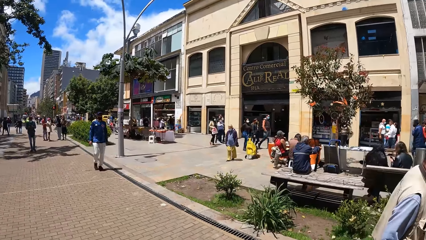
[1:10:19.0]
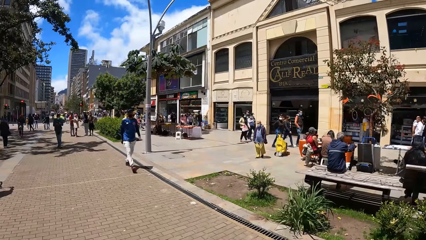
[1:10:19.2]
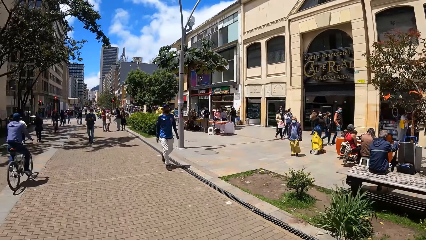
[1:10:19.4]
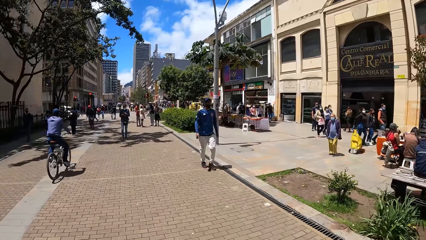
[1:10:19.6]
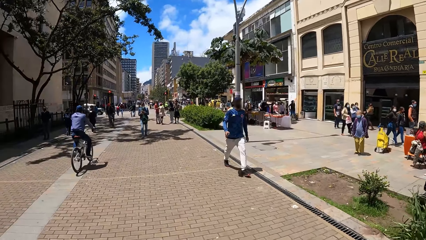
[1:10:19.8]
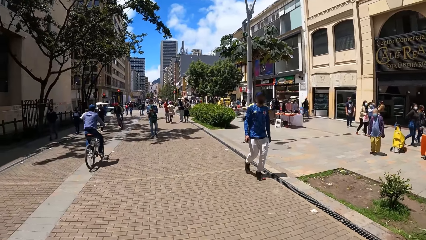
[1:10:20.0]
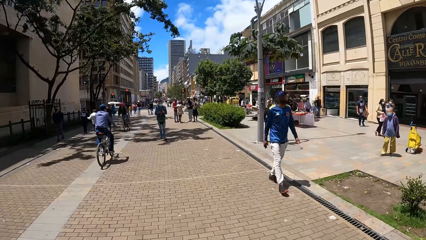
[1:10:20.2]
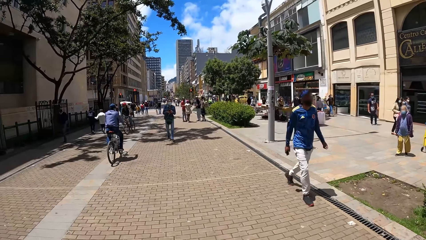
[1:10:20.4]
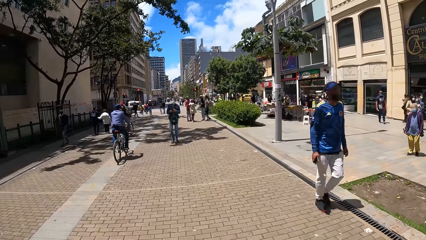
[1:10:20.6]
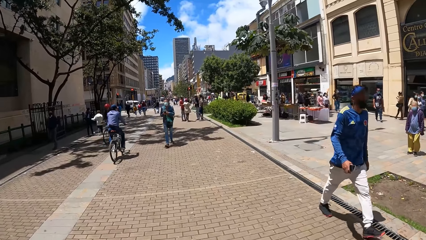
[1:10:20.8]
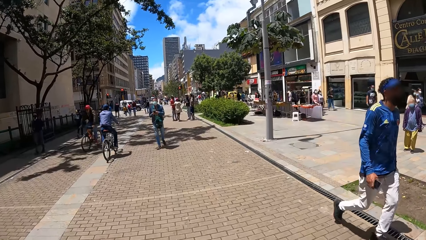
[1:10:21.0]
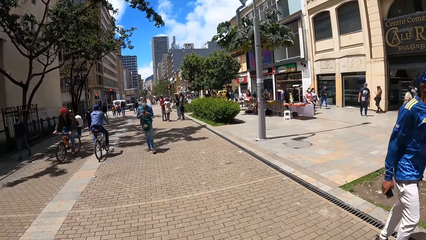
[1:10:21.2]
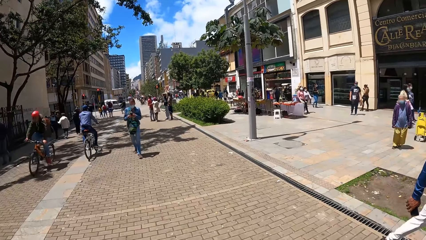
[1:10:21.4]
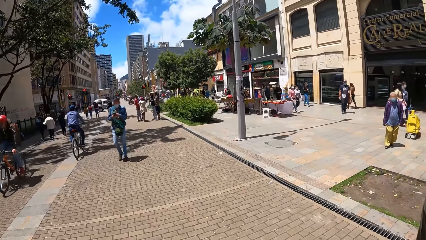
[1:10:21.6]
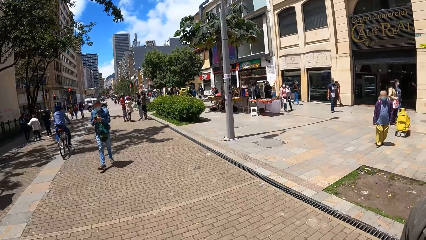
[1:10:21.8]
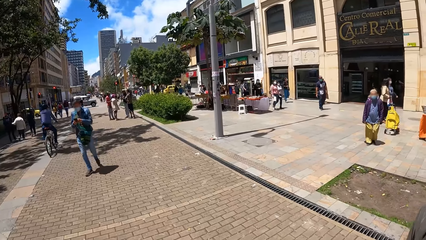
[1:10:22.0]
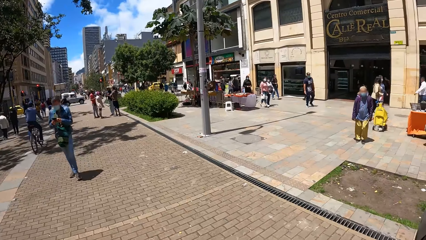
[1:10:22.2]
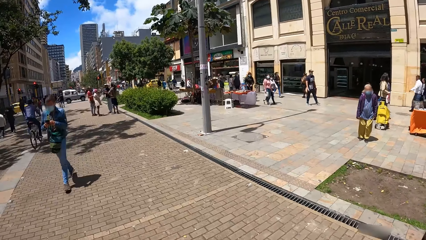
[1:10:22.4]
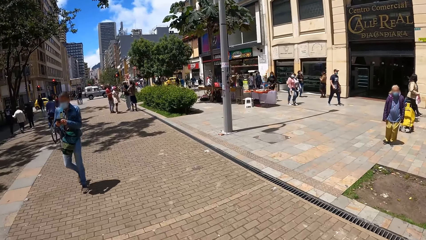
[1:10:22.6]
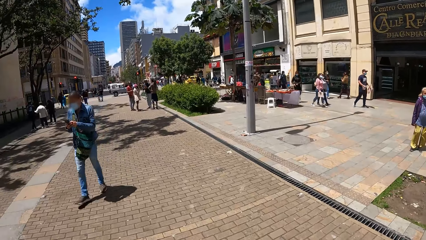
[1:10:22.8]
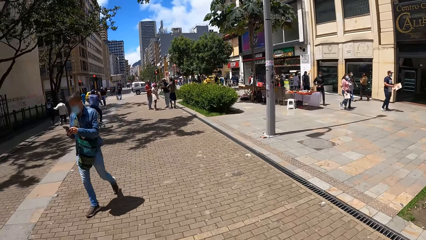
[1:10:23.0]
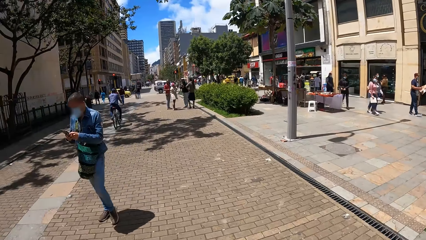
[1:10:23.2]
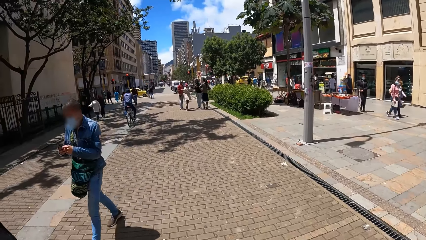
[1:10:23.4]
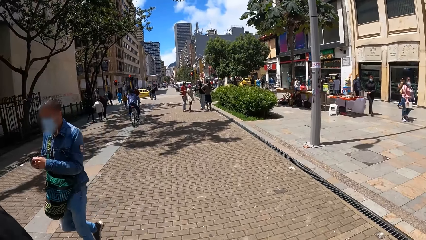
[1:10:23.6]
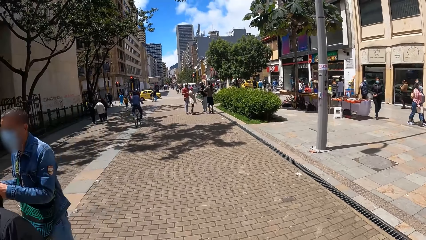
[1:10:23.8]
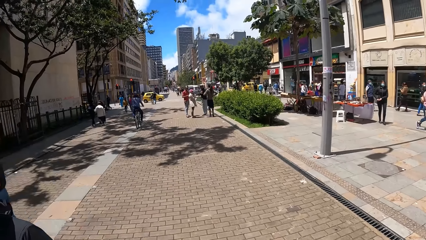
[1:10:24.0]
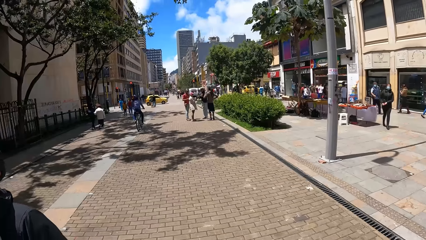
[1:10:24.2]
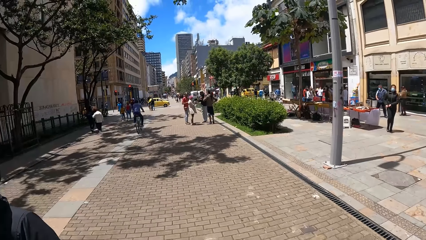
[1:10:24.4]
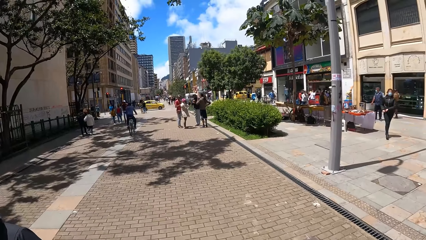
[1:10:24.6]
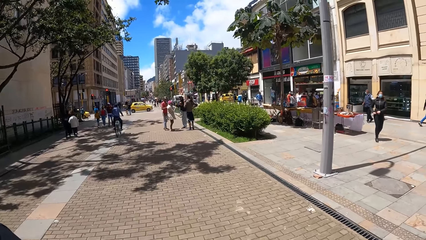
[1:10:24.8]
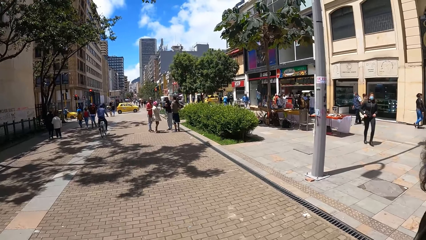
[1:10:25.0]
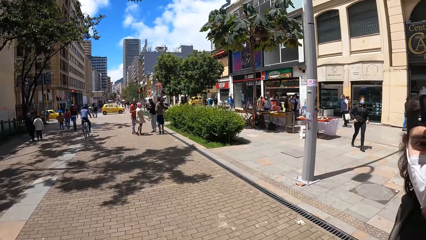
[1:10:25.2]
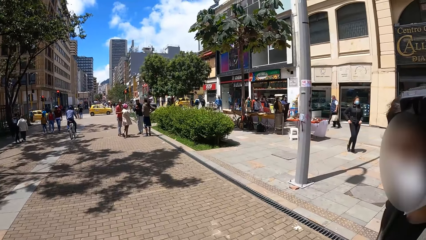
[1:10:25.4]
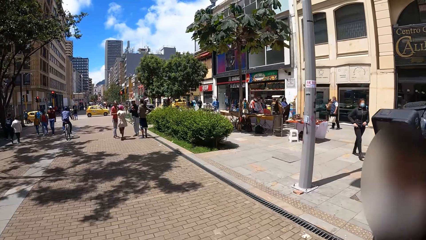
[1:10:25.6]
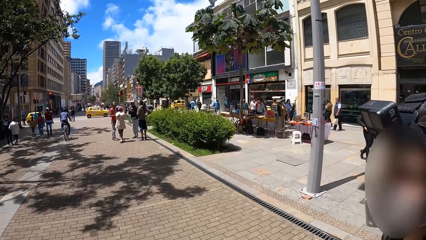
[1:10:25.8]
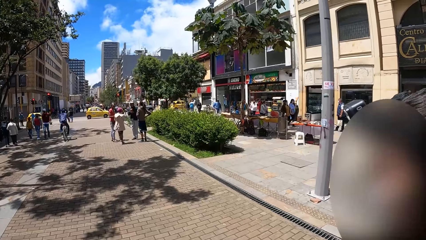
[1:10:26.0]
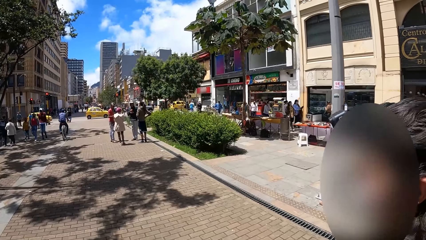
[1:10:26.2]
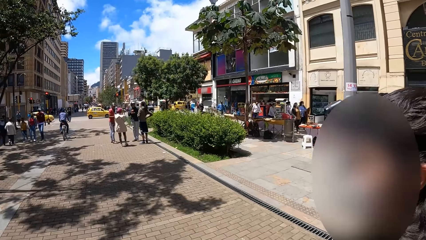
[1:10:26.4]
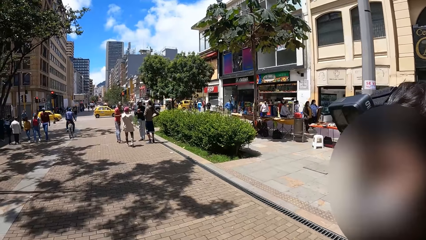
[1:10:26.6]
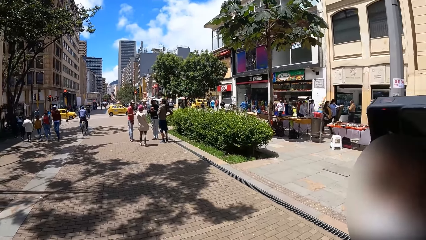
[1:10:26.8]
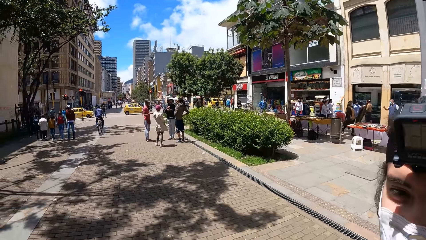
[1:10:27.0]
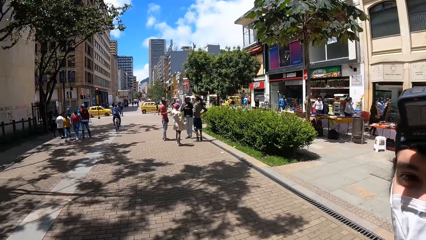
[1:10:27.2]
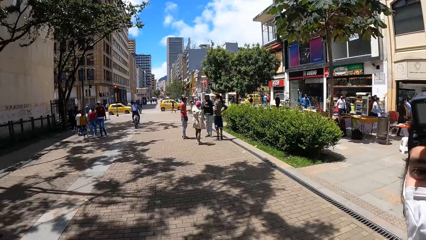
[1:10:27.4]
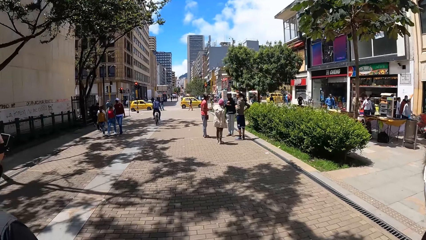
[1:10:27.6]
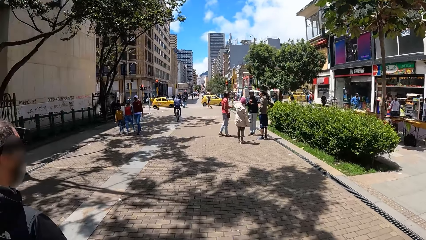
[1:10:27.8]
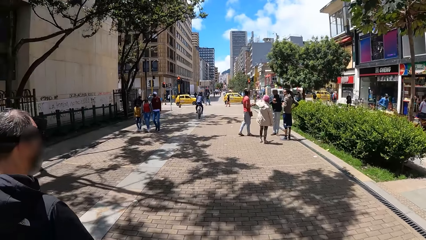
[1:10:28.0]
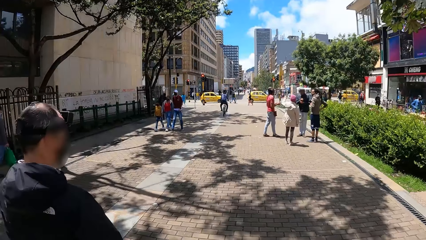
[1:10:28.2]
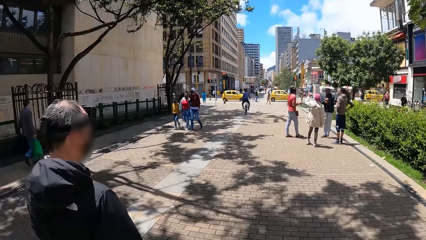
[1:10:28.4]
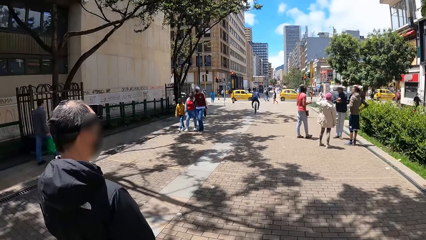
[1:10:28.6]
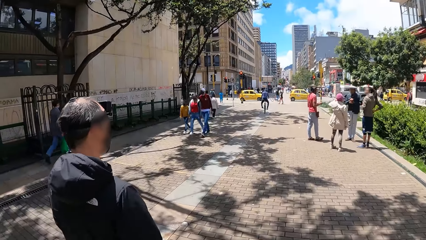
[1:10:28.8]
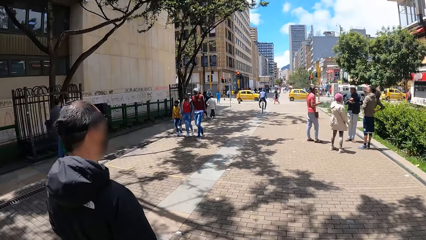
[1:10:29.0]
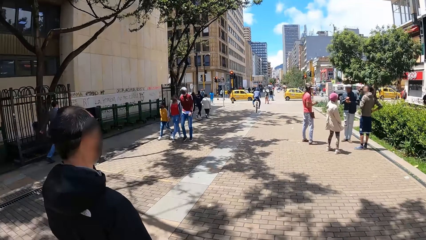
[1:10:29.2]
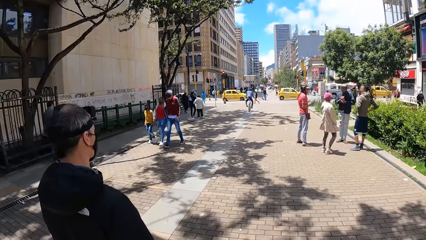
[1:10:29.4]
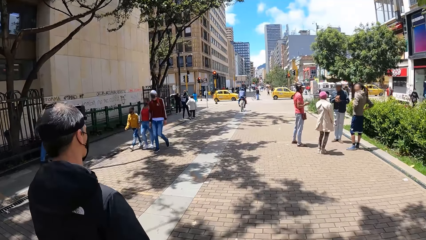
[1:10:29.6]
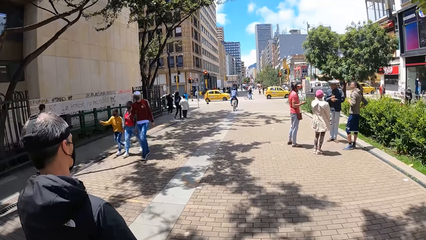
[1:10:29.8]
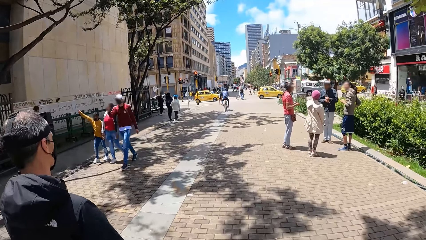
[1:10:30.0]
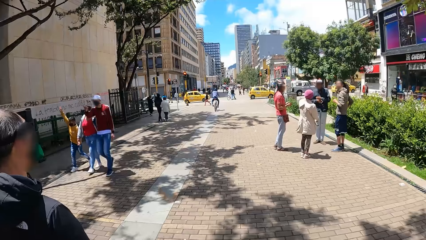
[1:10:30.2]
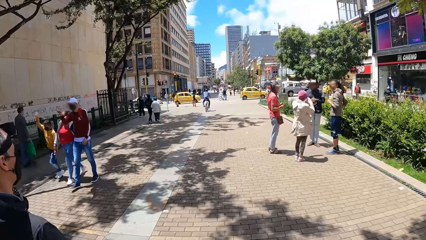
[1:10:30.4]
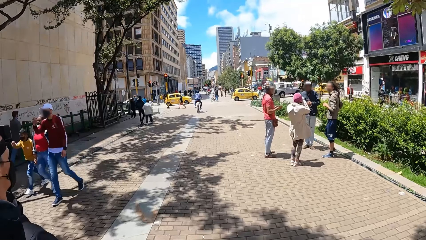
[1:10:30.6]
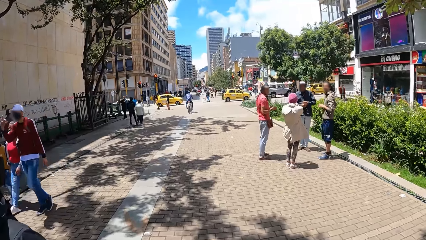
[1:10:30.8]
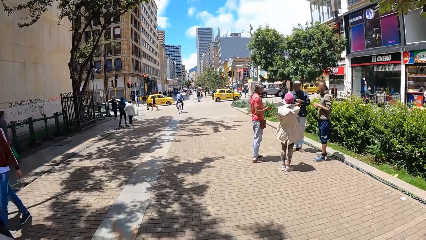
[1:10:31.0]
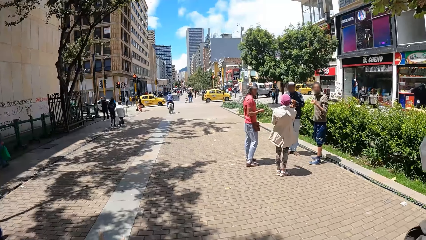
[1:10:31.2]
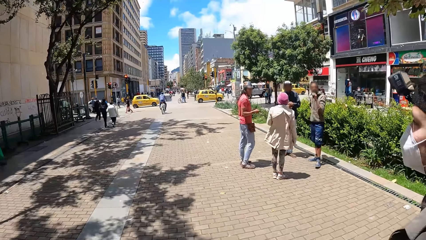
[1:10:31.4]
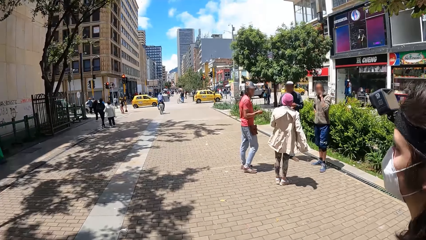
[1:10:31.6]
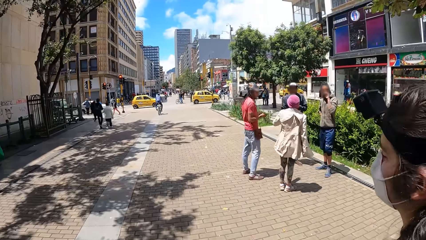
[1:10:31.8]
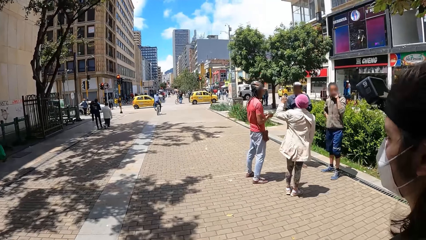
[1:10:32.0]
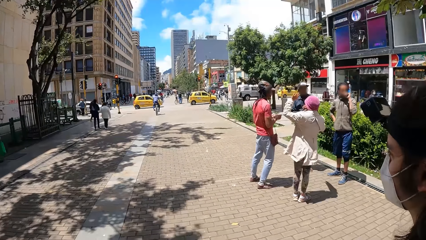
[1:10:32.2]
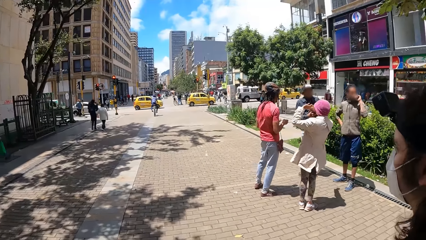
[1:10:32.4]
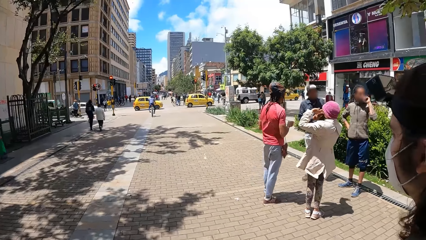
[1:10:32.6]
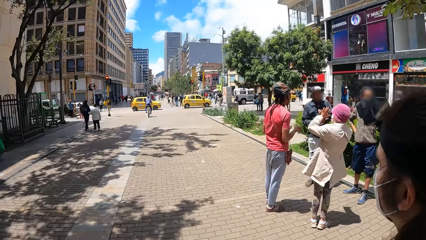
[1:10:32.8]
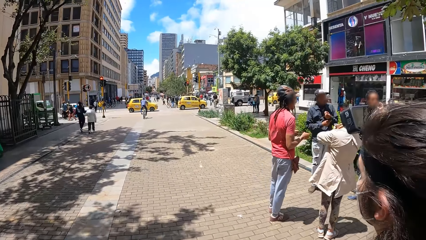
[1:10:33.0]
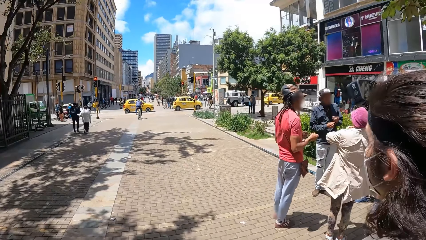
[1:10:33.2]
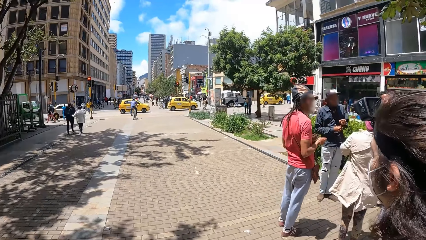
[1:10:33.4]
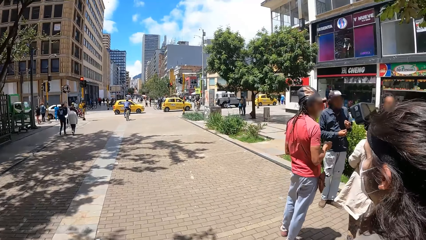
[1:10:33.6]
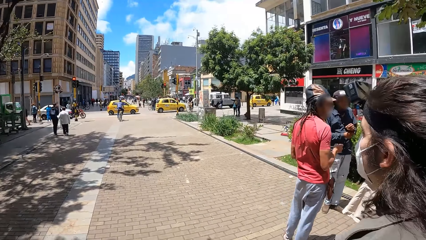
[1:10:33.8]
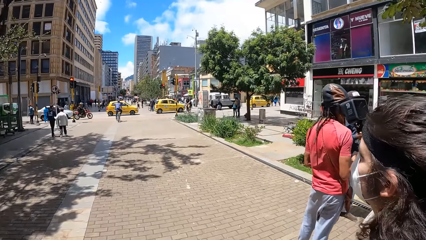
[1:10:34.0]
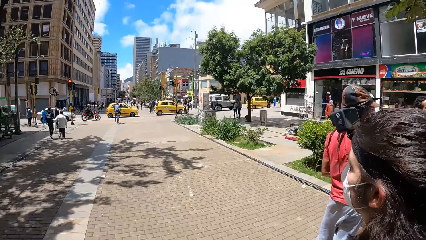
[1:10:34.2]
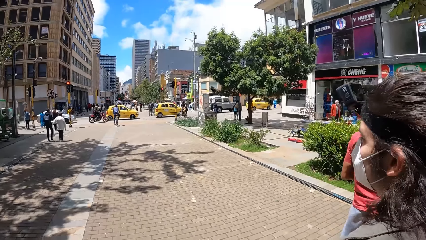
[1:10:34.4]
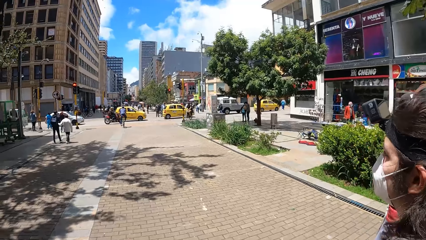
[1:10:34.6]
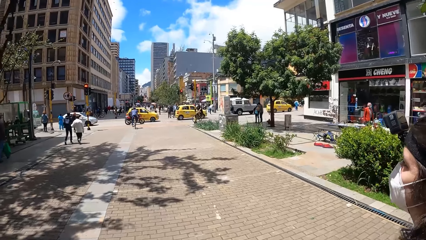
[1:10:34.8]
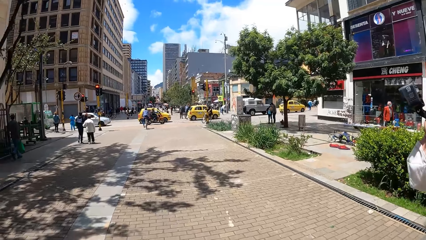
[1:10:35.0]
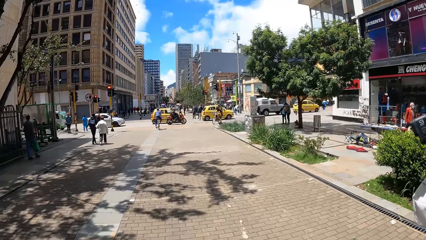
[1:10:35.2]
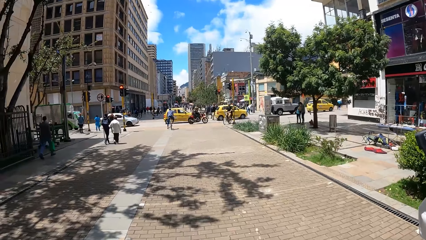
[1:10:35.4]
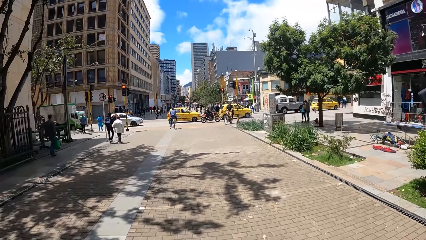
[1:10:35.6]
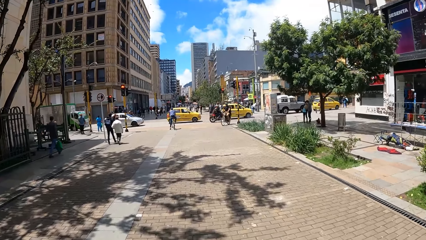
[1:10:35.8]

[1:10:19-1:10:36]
A cyclist rides past the camera wearer.
